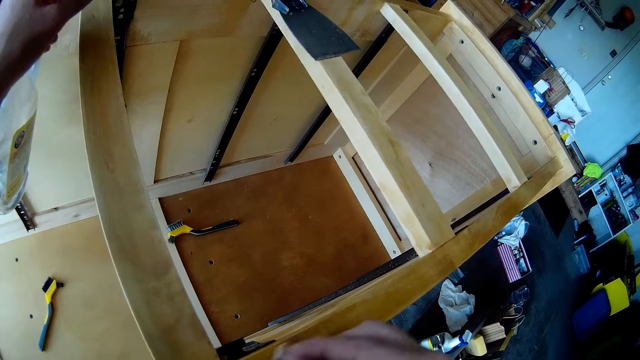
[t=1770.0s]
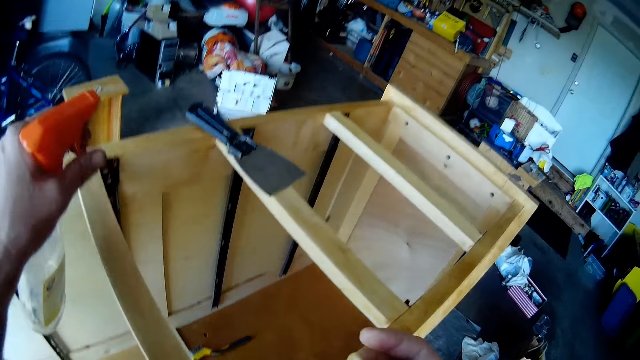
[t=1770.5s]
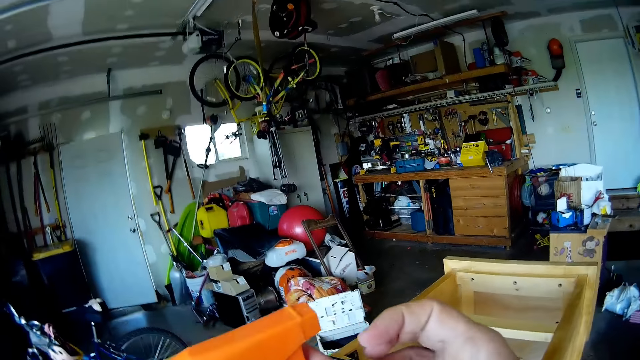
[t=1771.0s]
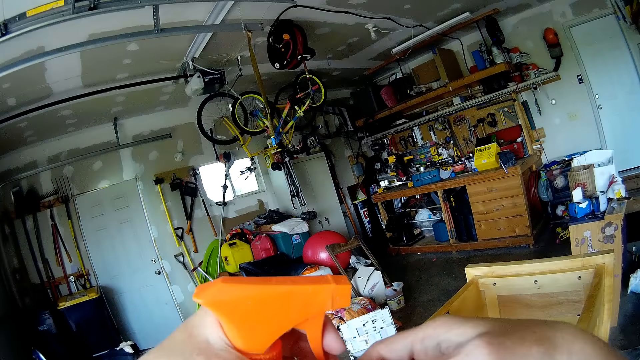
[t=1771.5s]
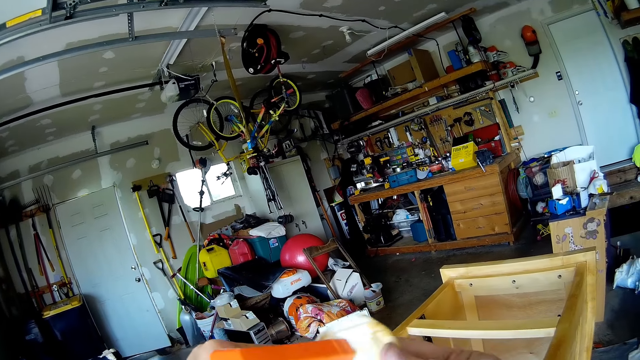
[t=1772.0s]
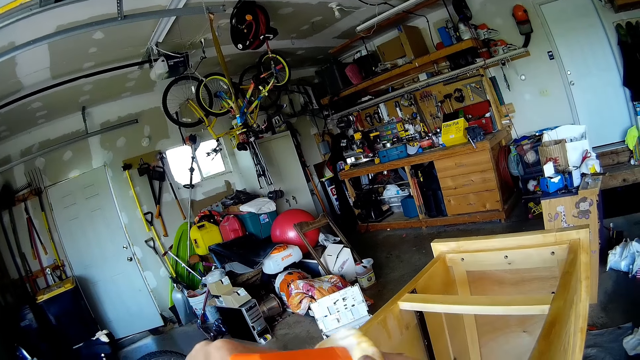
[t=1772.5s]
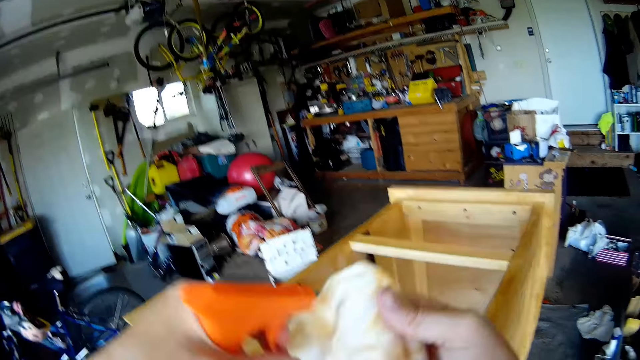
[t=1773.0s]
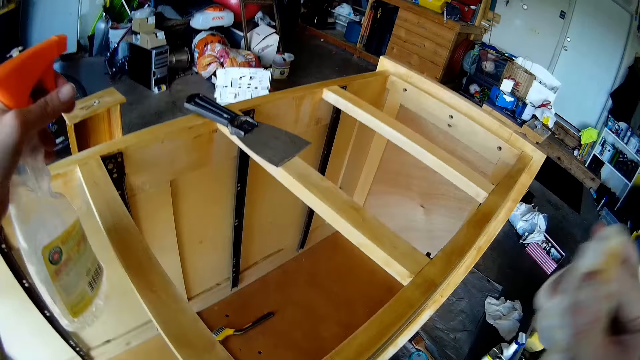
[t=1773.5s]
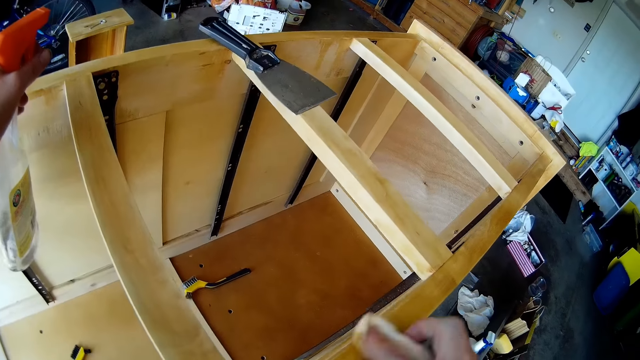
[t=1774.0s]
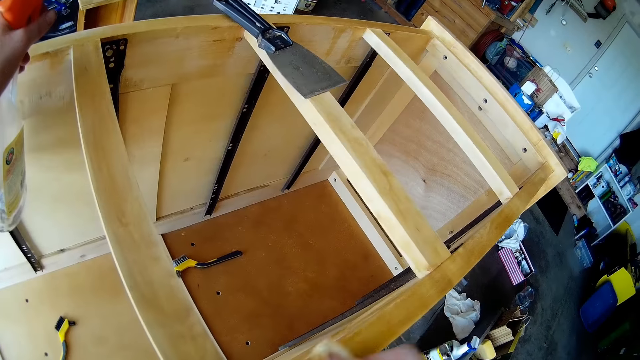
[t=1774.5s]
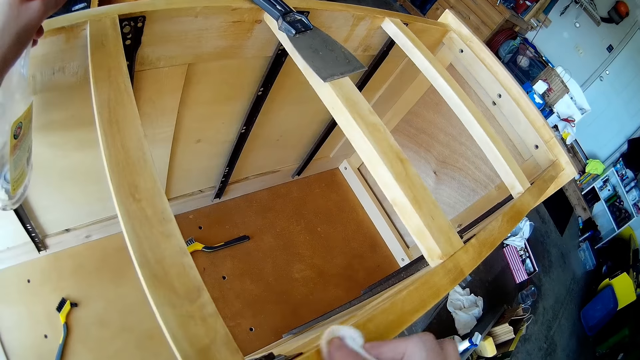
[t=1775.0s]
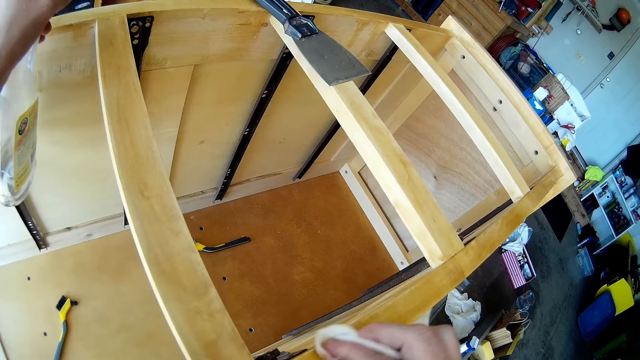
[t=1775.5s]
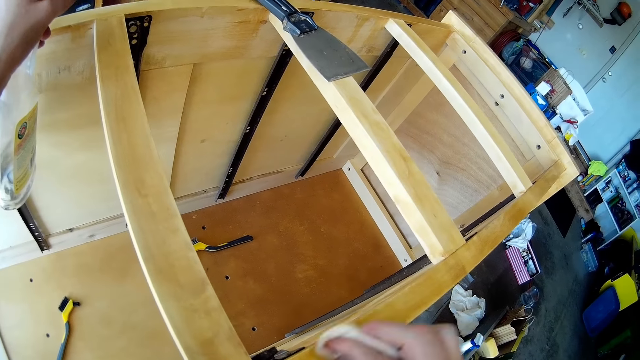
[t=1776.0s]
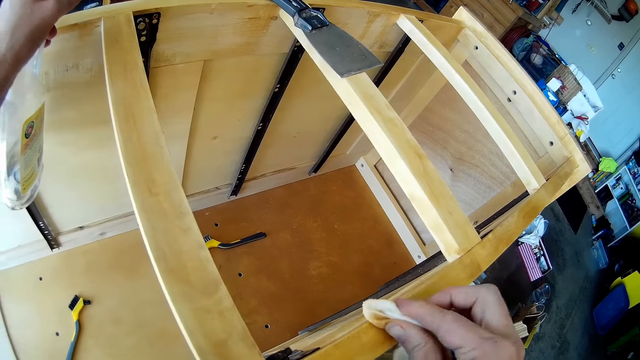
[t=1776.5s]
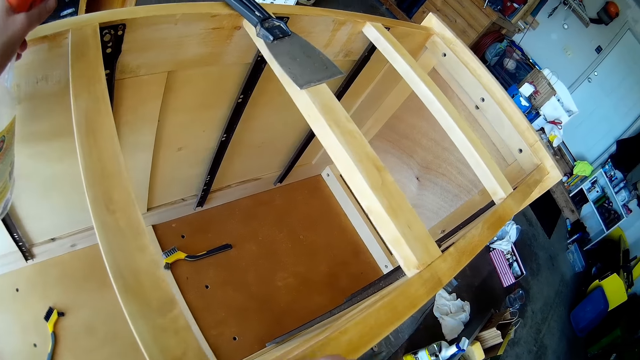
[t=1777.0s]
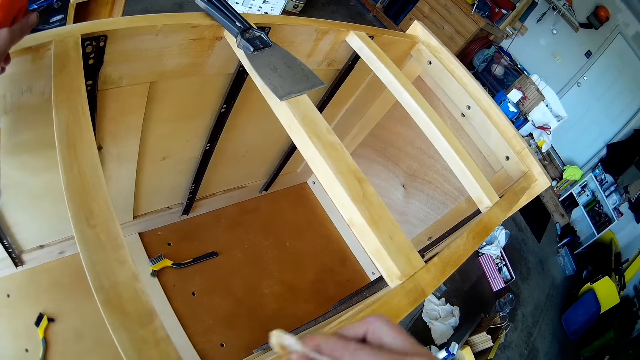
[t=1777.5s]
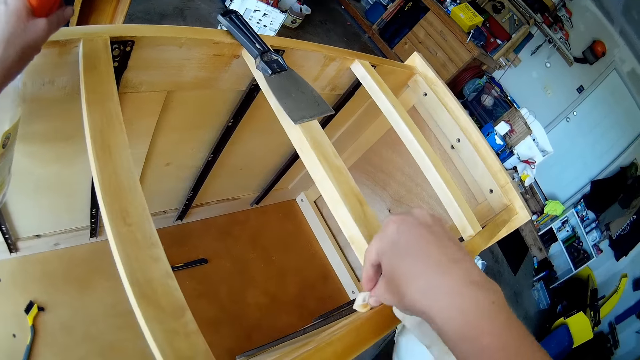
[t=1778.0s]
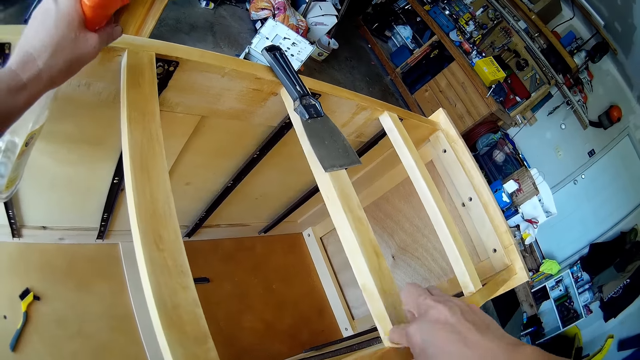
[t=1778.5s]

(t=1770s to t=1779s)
The camera wearer sprays on the cloth. They wipe the chest of drawers with the cloth.

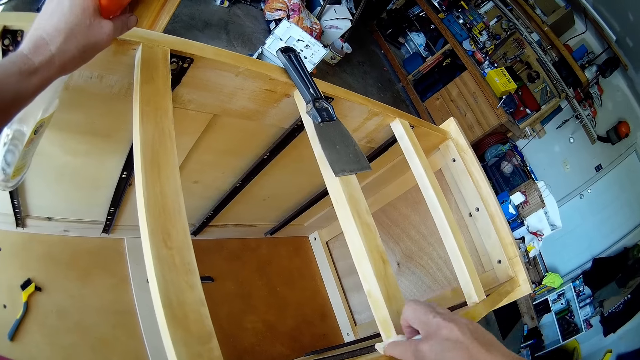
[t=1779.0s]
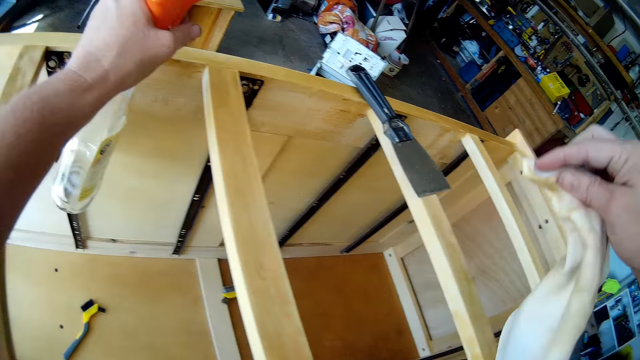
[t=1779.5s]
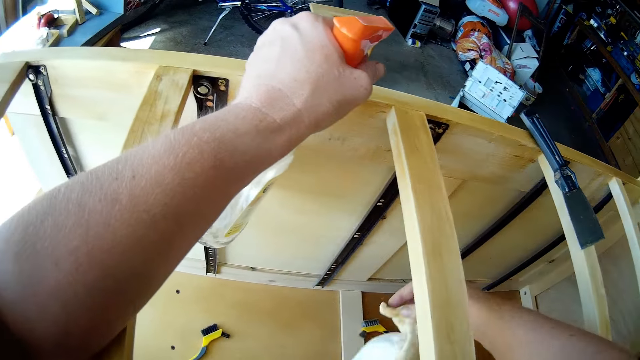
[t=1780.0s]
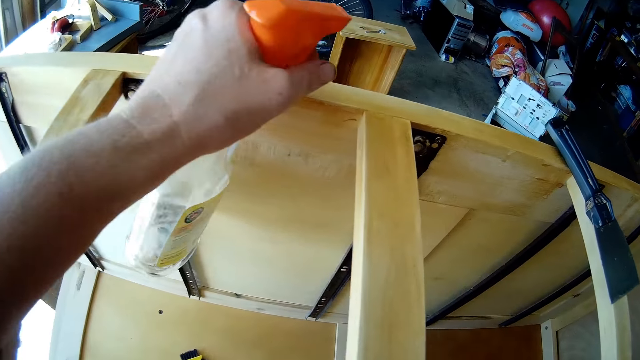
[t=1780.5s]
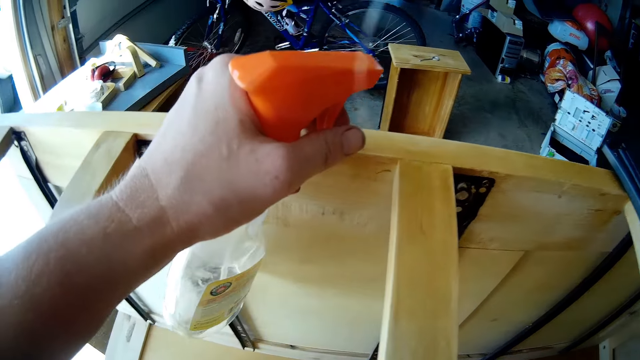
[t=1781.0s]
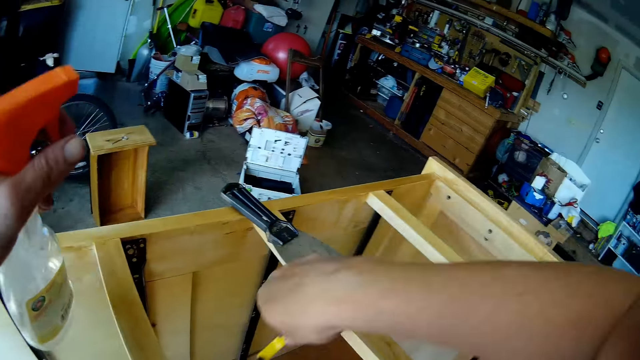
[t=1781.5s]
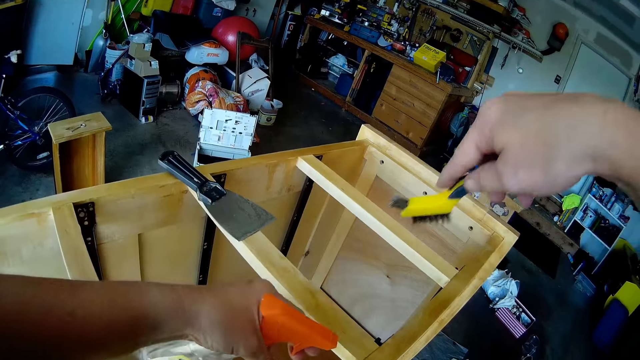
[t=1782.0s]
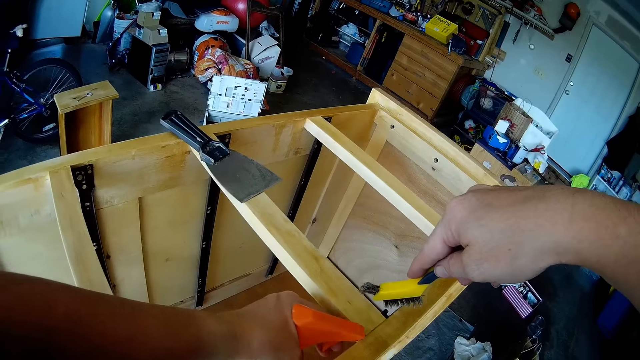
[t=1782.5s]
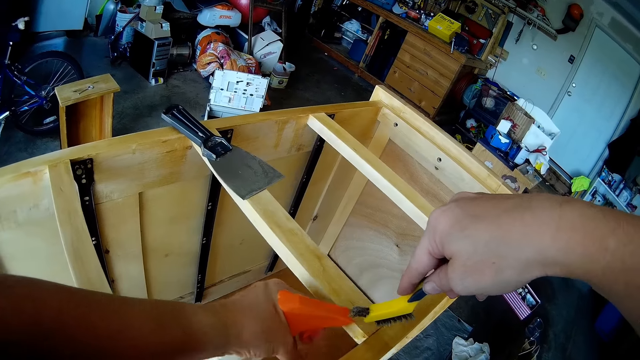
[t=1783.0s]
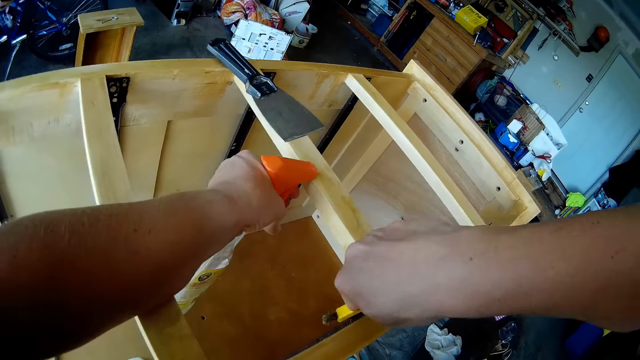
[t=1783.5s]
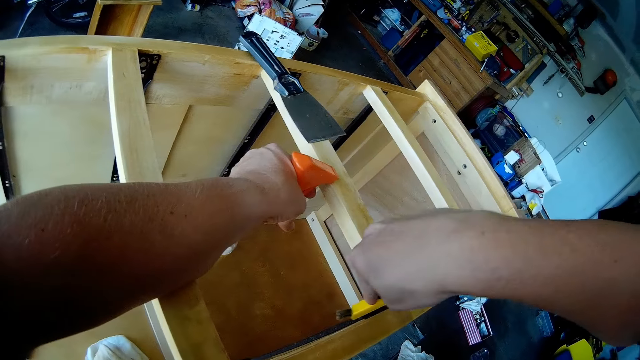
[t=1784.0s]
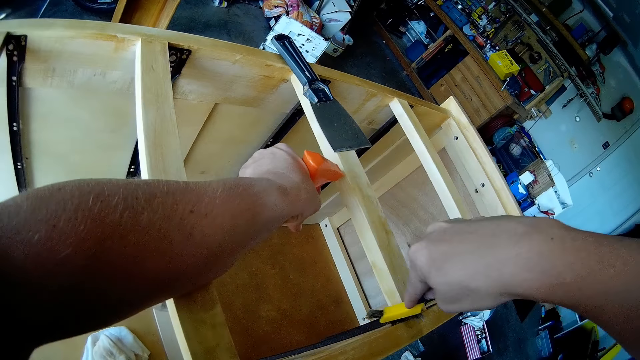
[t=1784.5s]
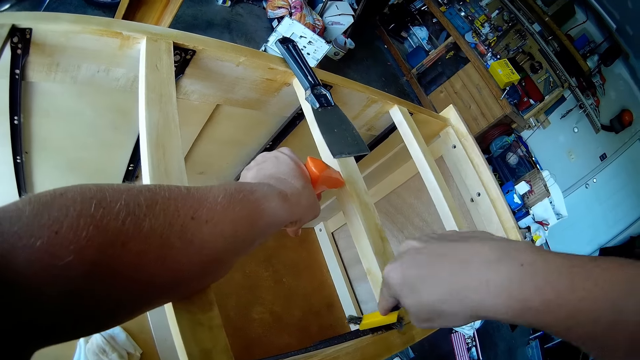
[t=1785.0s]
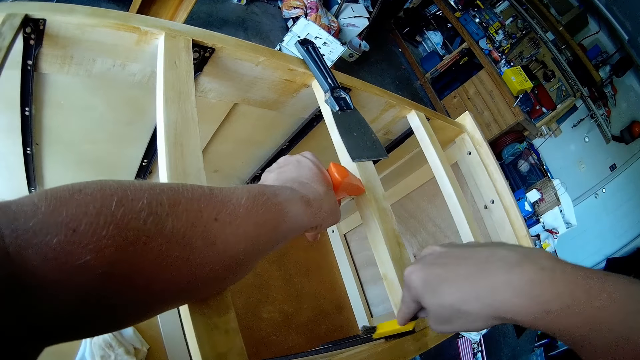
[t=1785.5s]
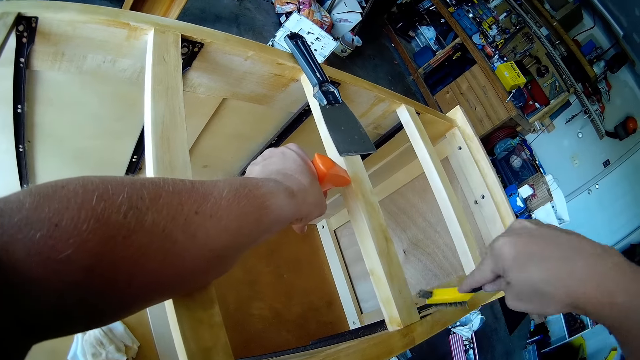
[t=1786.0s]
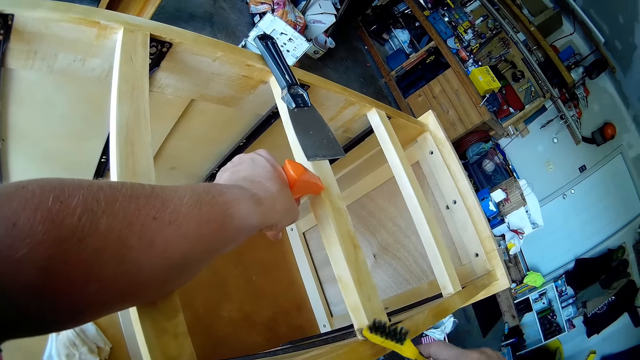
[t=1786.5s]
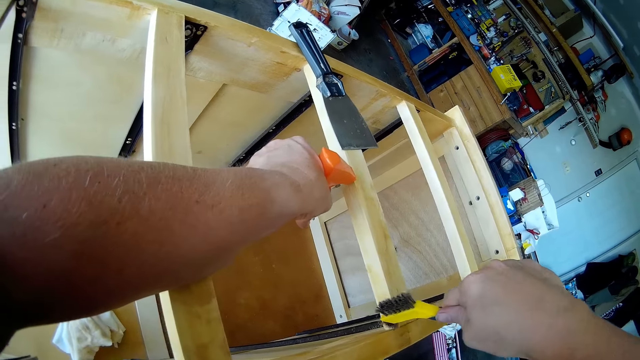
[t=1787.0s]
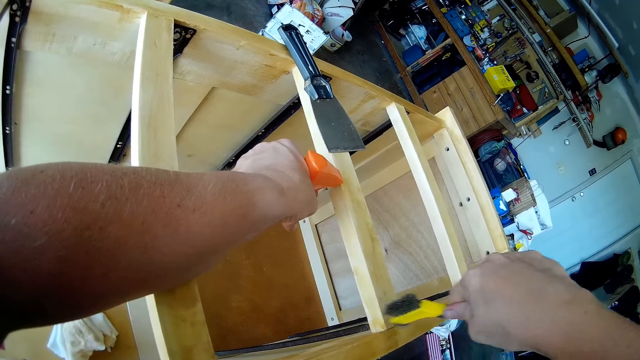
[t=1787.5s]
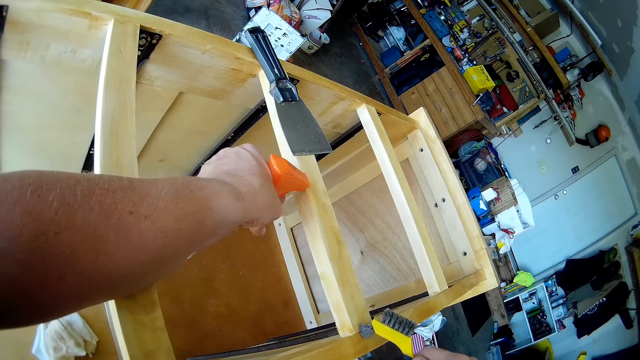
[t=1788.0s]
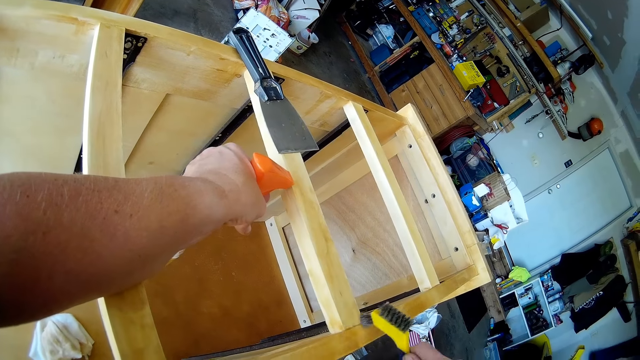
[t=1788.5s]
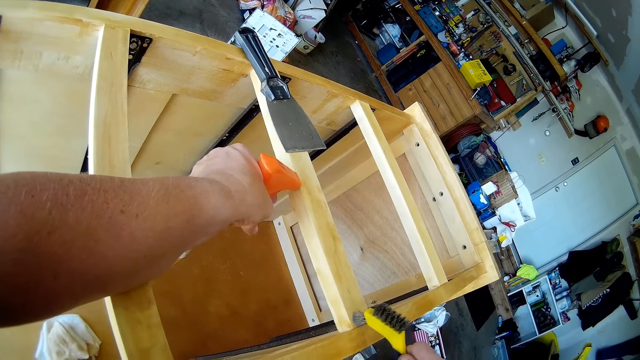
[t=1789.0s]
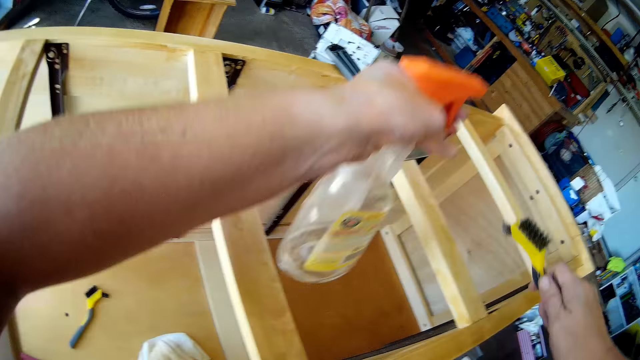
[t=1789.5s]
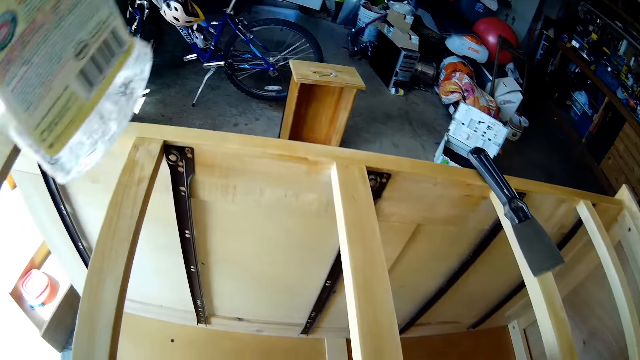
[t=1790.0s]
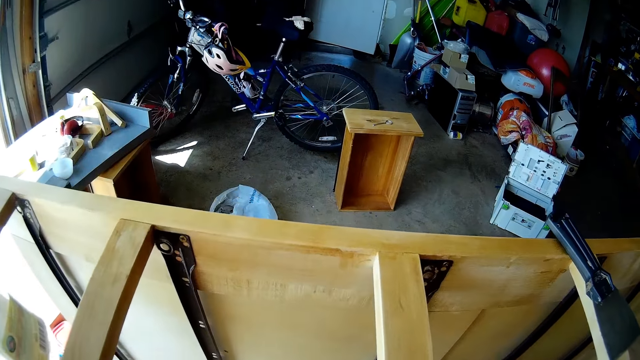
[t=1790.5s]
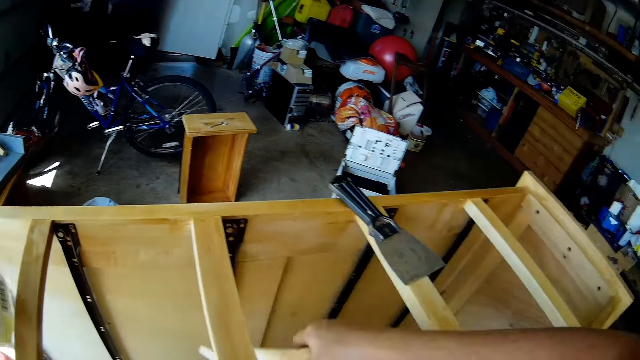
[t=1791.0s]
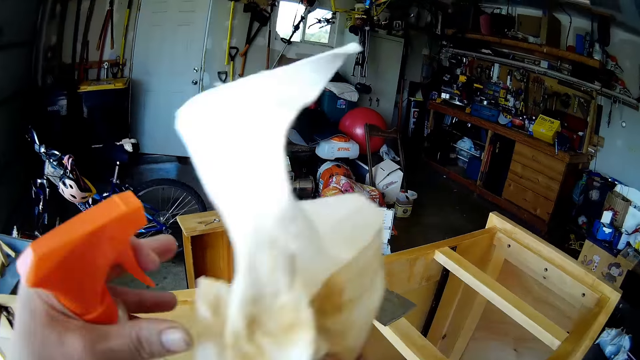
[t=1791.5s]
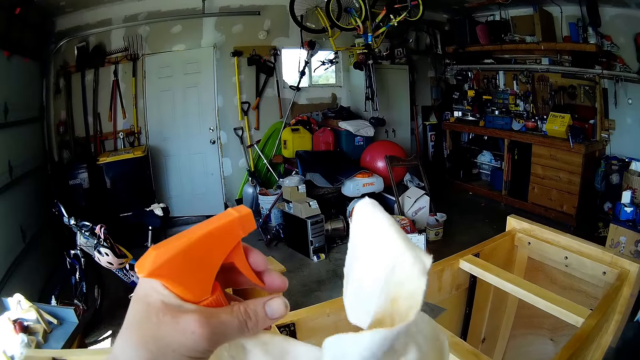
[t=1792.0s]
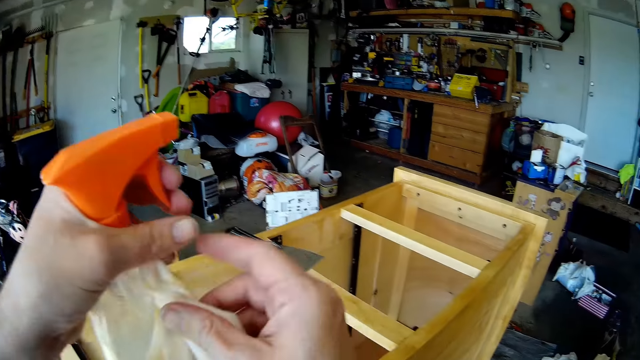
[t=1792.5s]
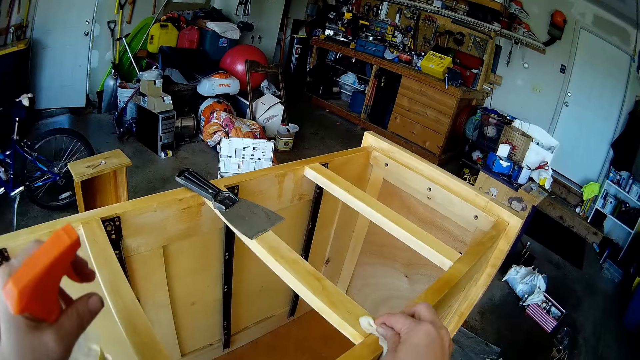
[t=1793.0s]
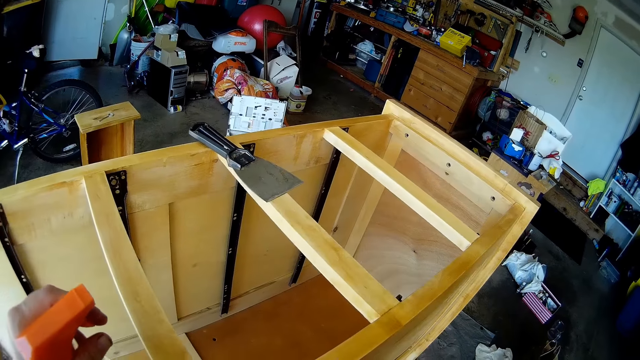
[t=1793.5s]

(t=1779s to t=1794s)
The camera wearer puts down the cloth. They pick up the brush from the chest of drawers, spray on the chest of drawers and brush the chest of drawers with the brush. They pick up a cloth from the chest of drawers. They adjust the cloth with hands. They wipe the chest of drawers with the cloth.
